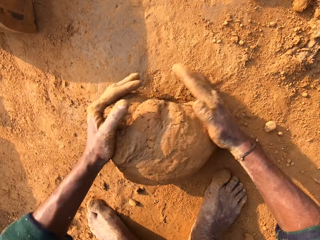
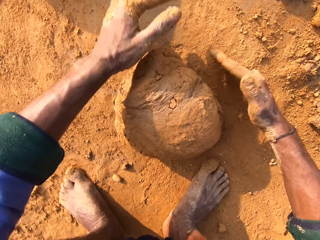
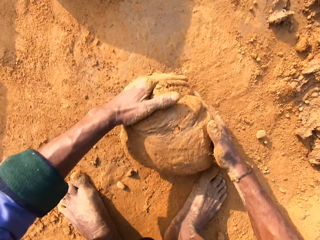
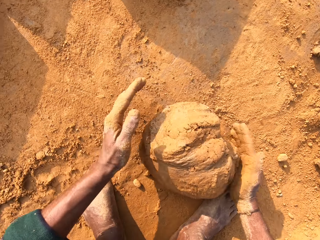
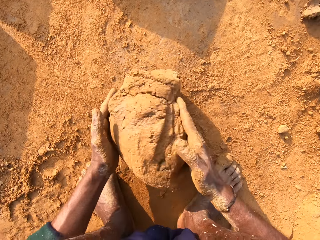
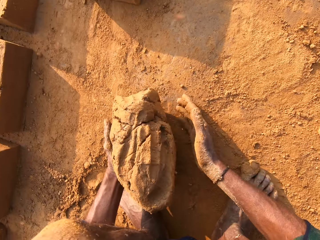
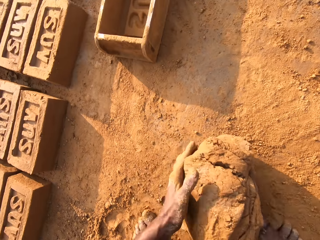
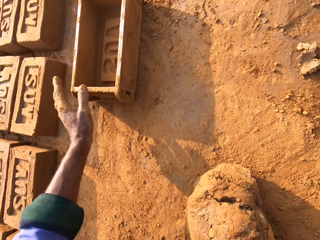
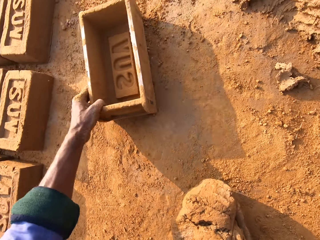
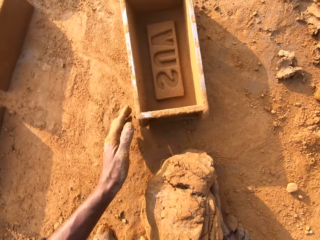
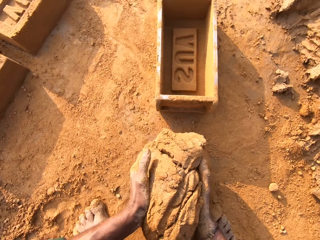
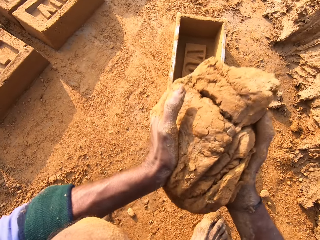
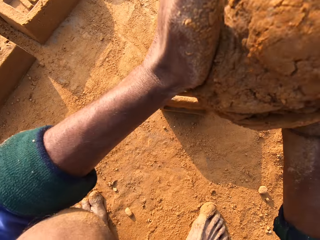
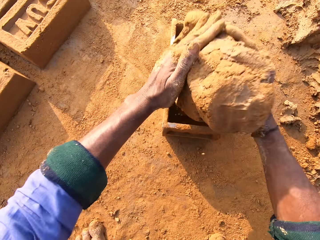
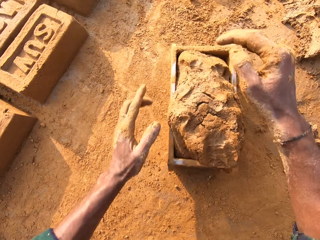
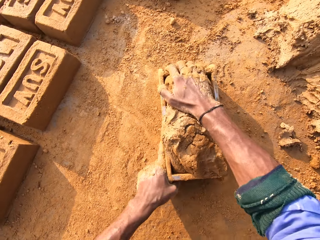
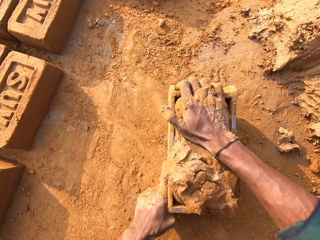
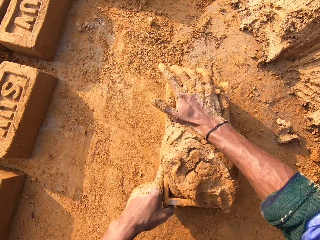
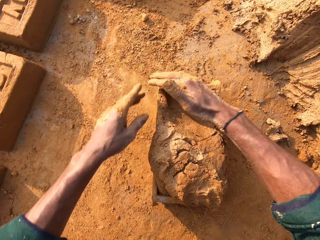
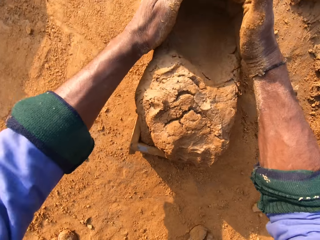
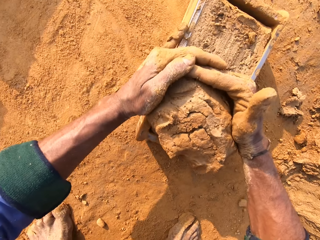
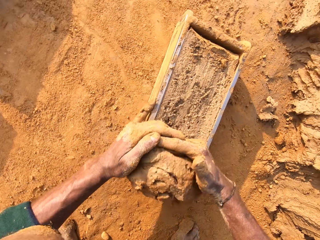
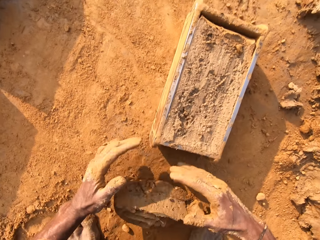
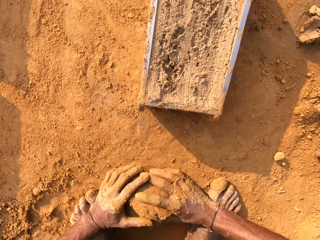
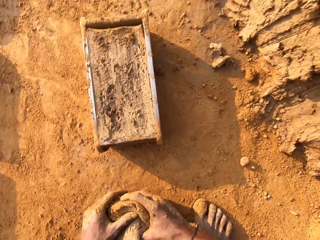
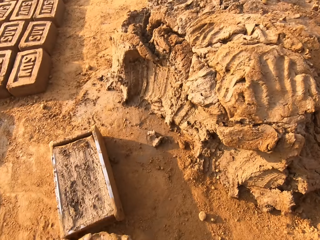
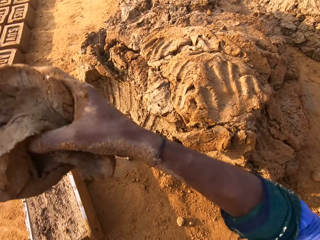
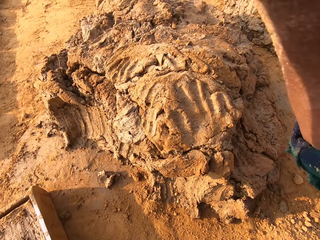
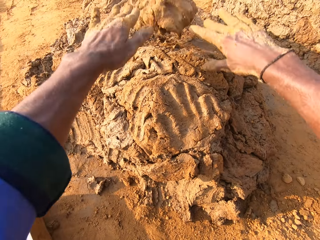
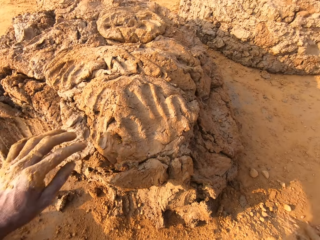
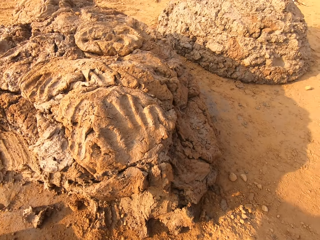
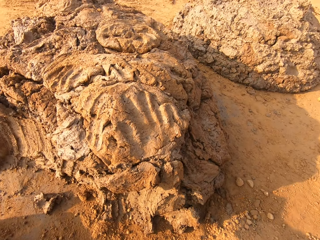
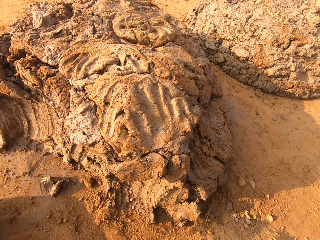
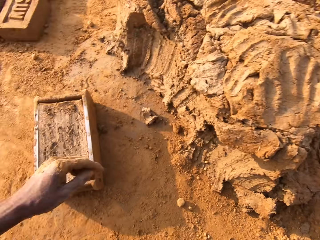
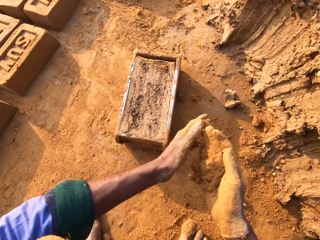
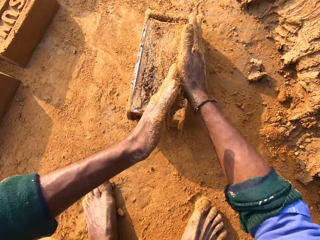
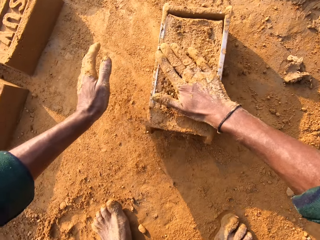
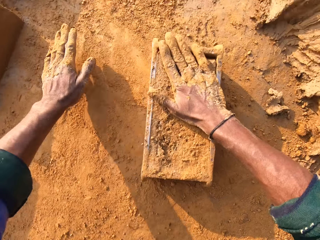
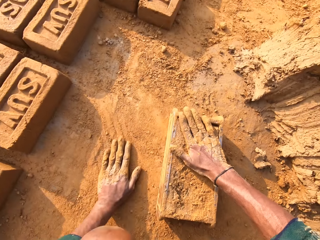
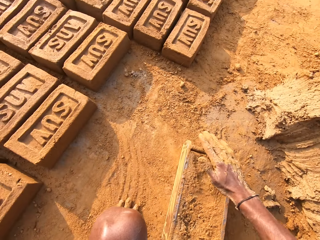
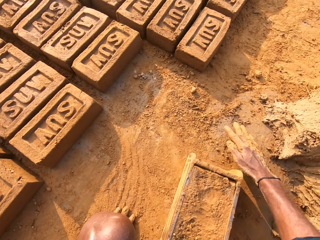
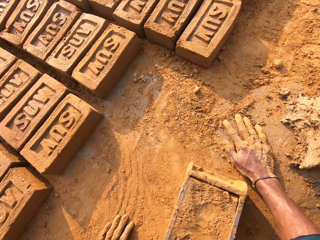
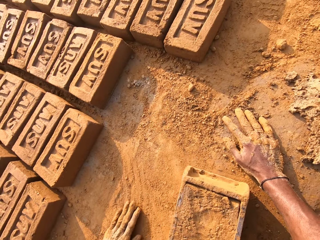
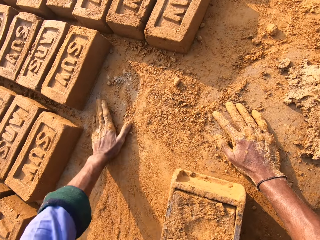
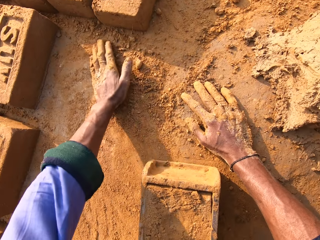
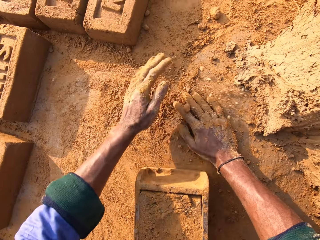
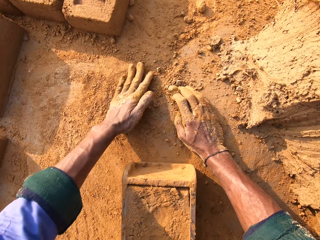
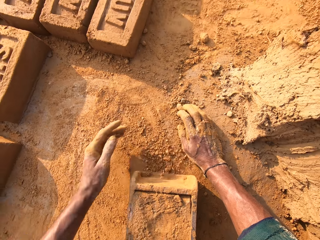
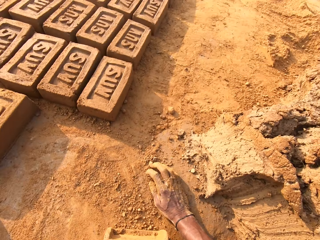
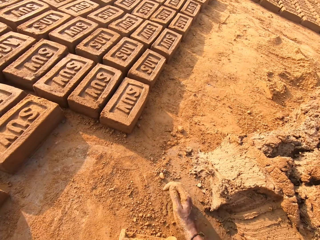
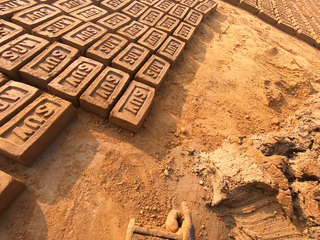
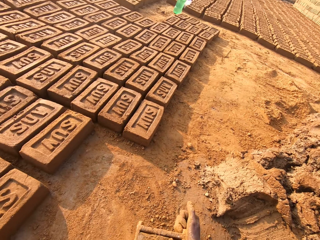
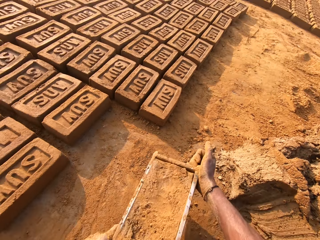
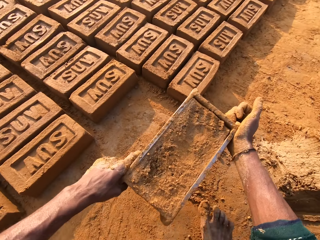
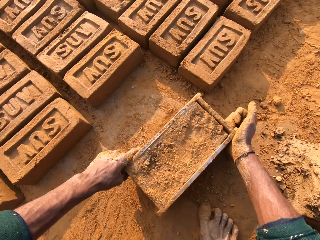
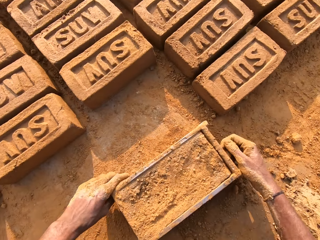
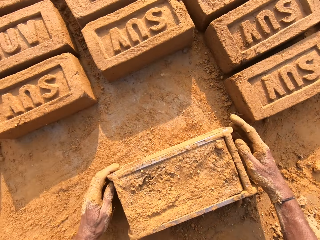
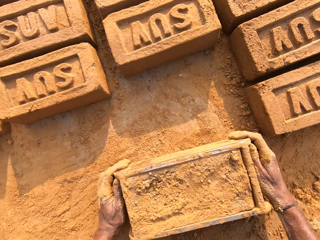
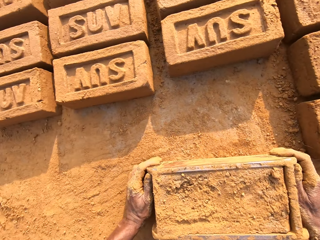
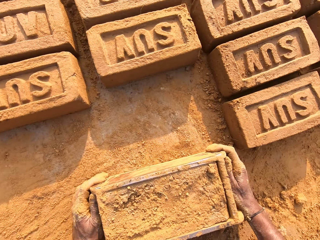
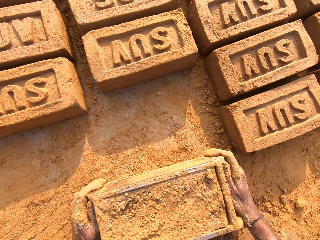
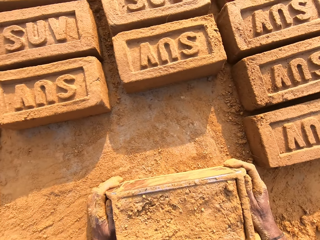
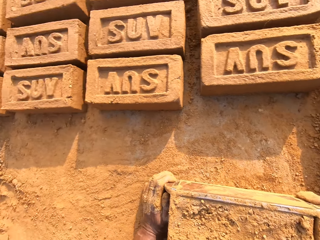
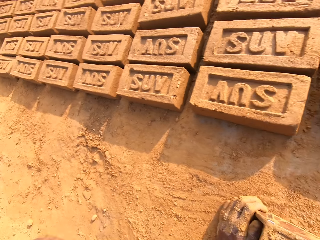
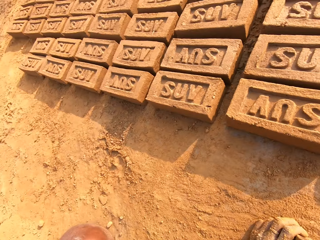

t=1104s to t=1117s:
The camera wearer pulls the brick mold. They put the clay in the brick mold. They pull the clay from the brick mold with both hands. They throw the clay on the heap of clay. They rub the hands with soil. They touch the ground. They lift the brick mold.

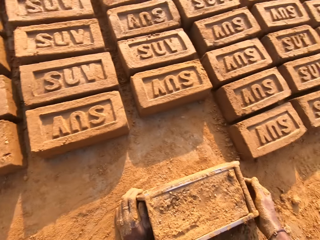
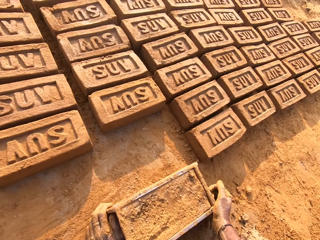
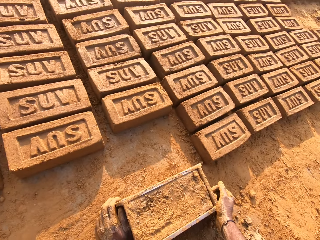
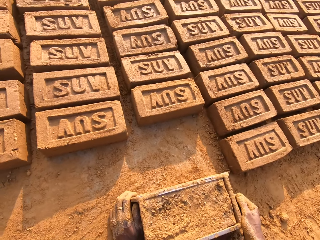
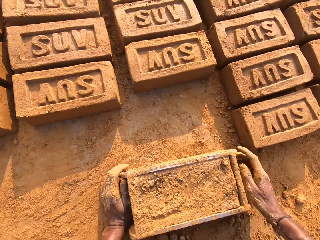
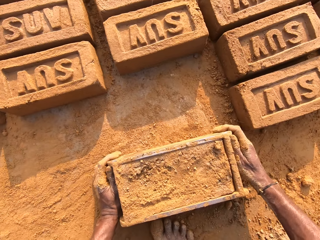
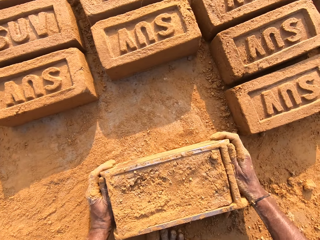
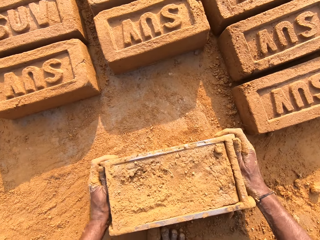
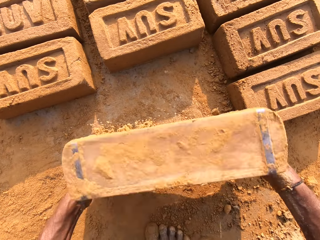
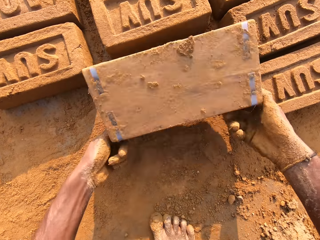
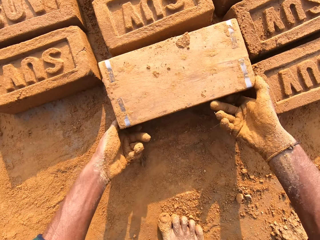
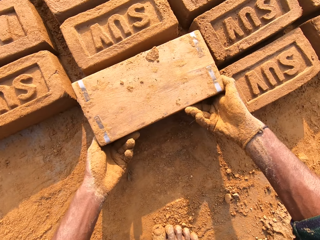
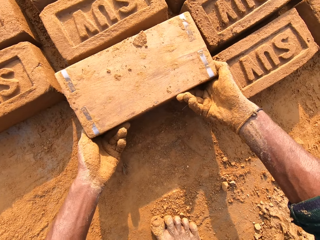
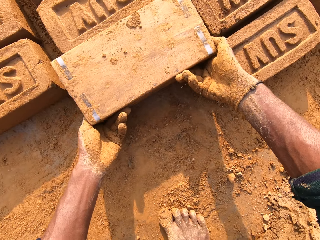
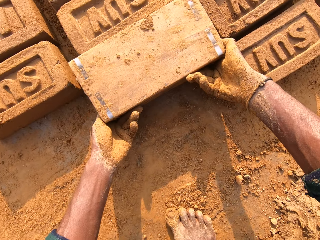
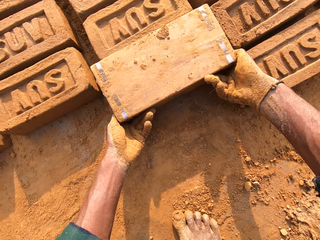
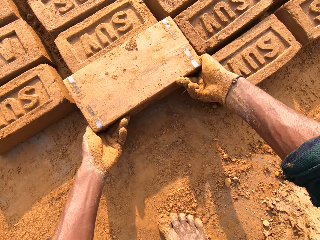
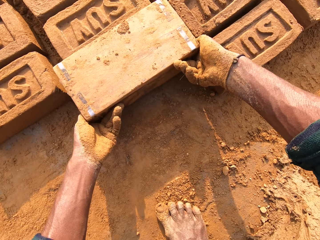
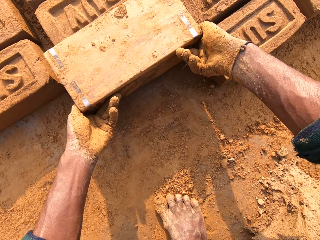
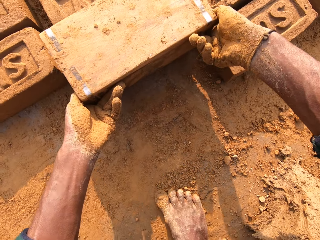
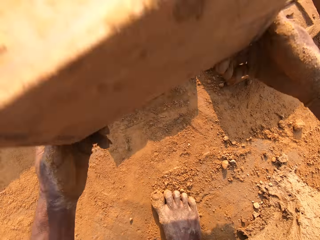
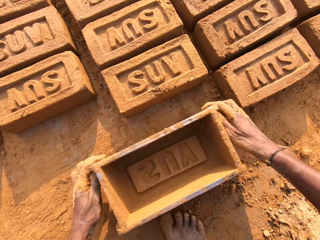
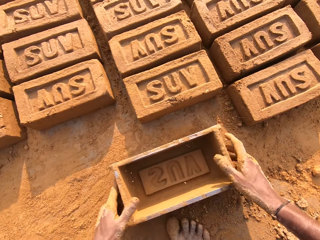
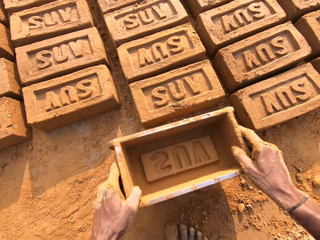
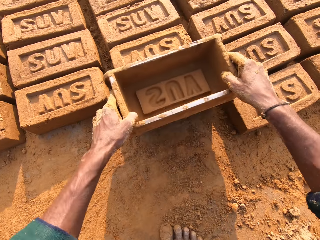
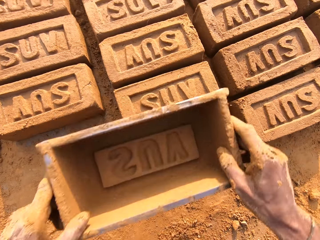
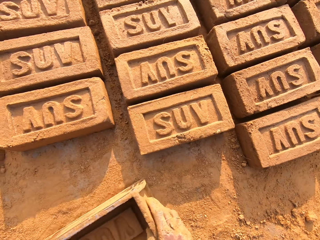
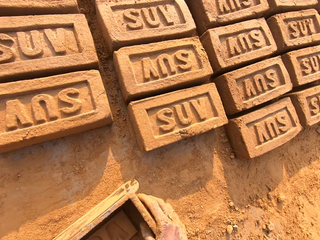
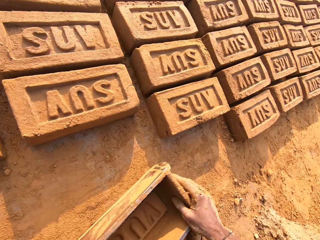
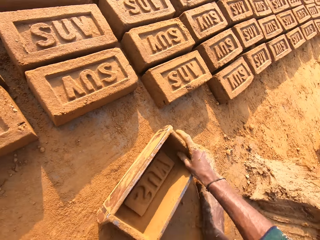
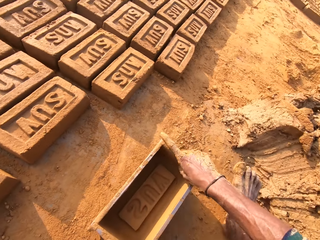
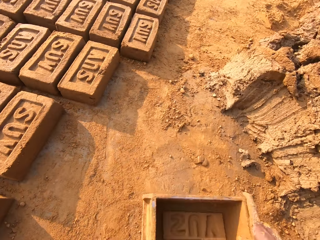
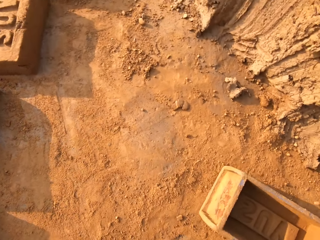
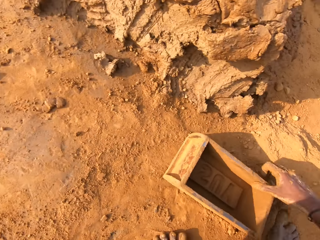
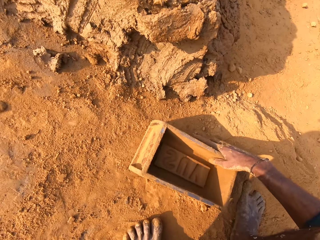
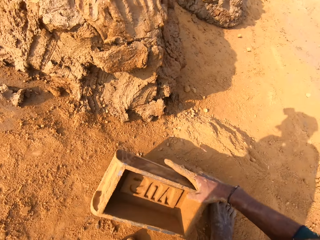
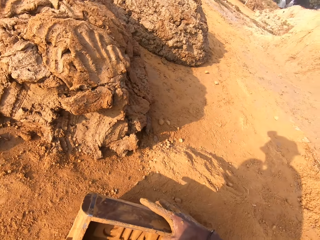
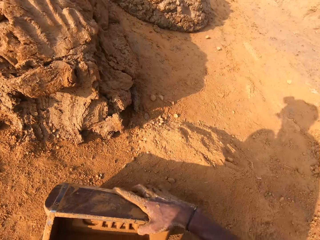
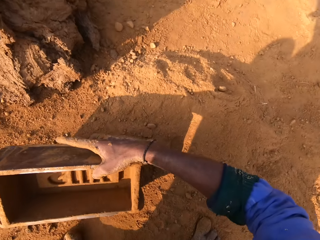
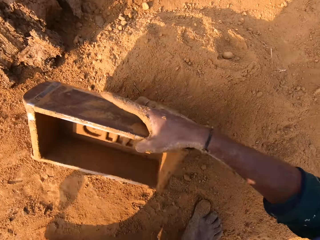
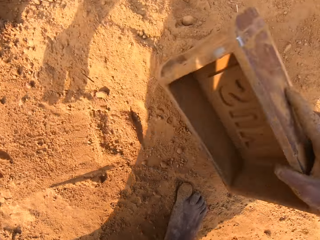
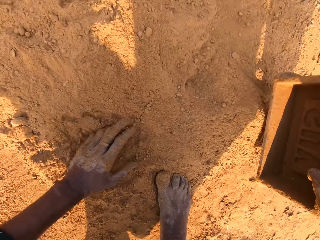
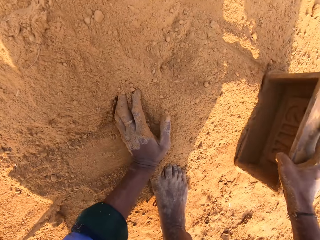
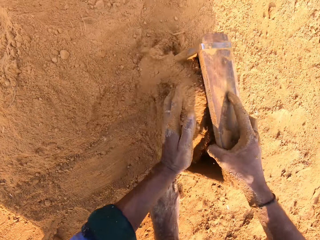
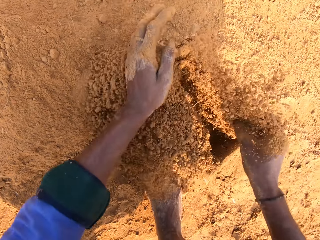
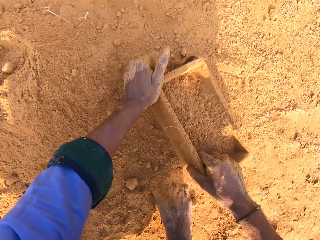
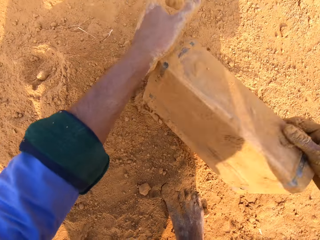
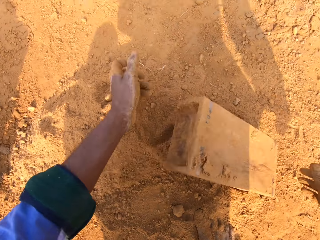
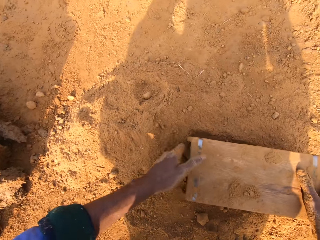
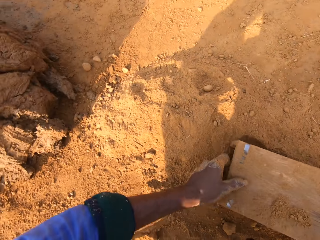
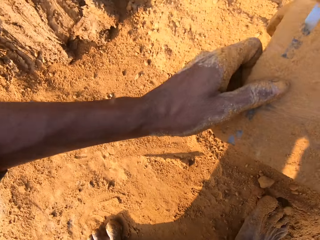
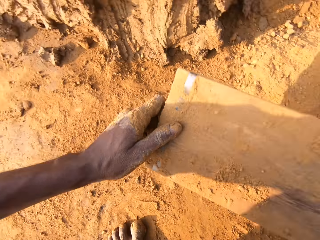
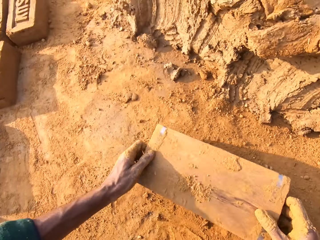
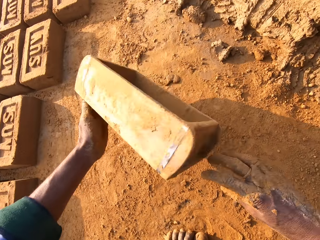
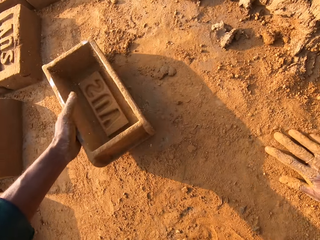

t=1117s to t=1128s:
The camera wearer holds the brick mold or clay box. They pour the clay brick on the ground. They flip over the clay box on the ground. They drop the brick mold on the ground. They move the brick mold on the ground. They put soil in the brick mold. They pour the soil on the ground.
